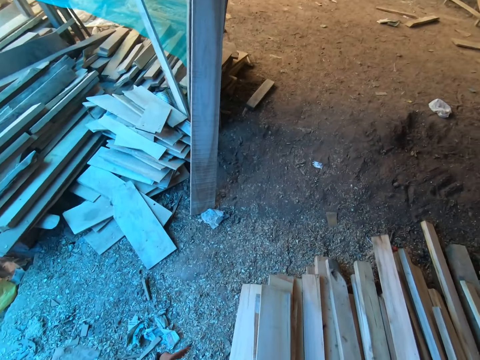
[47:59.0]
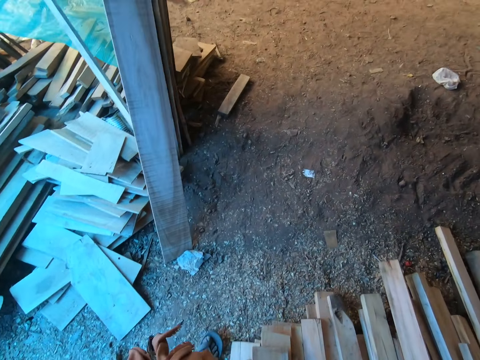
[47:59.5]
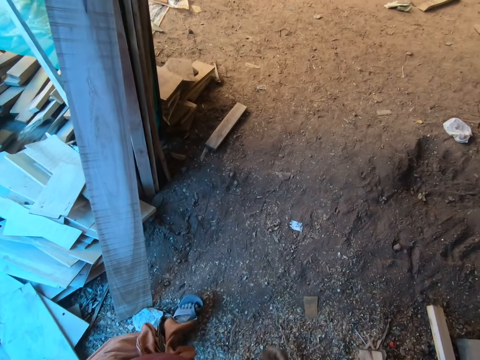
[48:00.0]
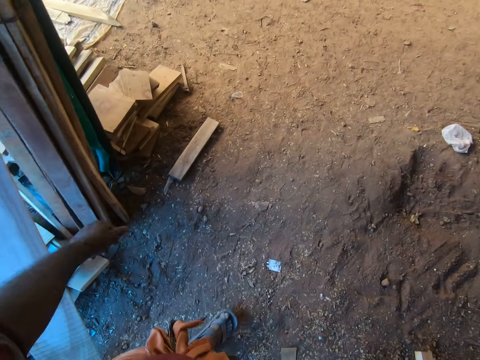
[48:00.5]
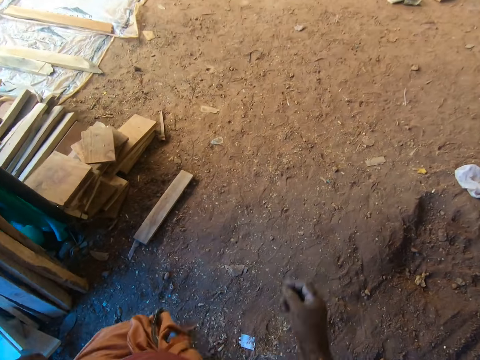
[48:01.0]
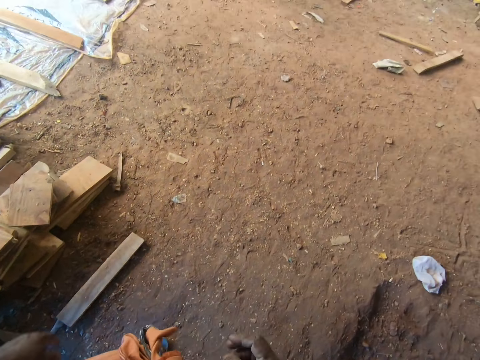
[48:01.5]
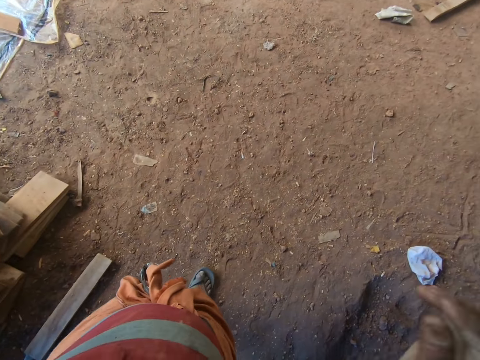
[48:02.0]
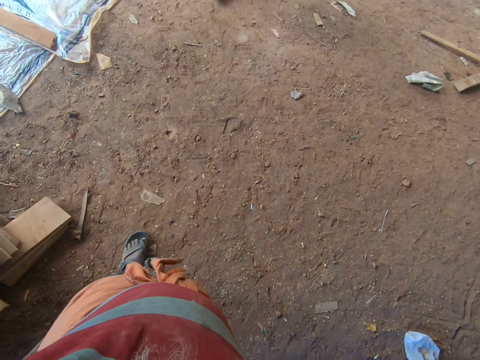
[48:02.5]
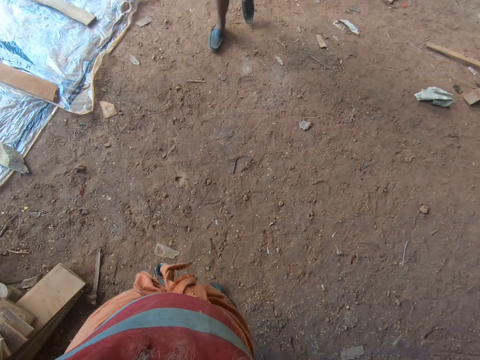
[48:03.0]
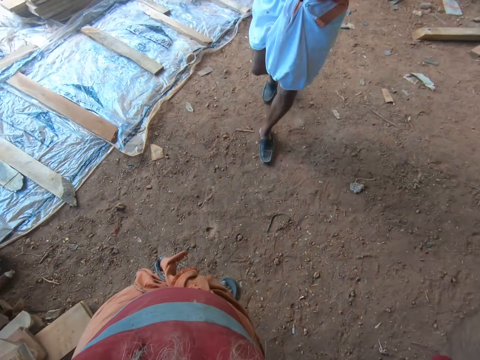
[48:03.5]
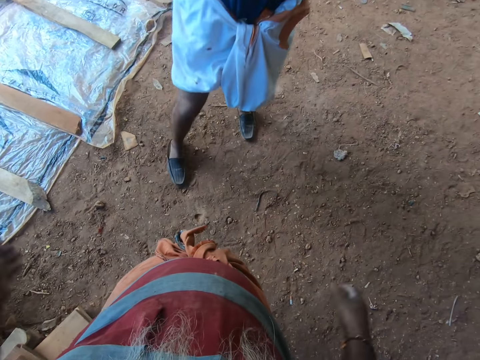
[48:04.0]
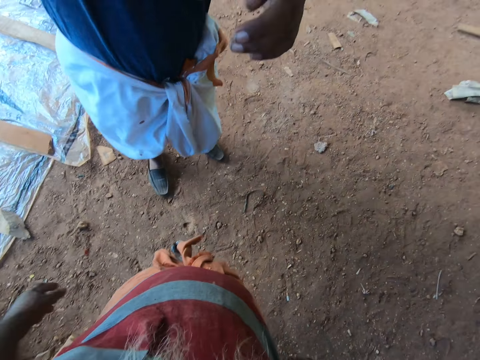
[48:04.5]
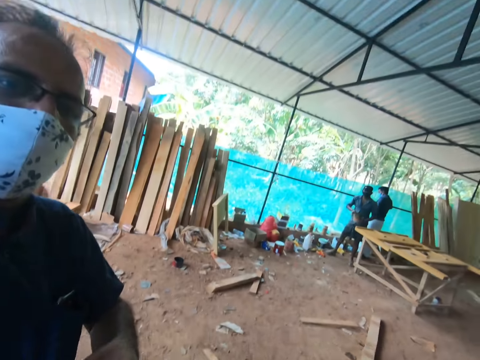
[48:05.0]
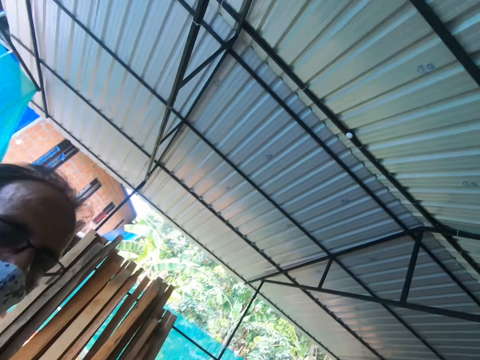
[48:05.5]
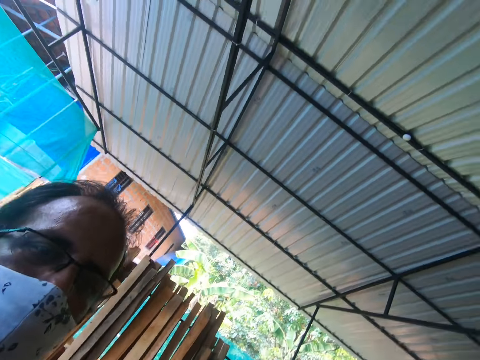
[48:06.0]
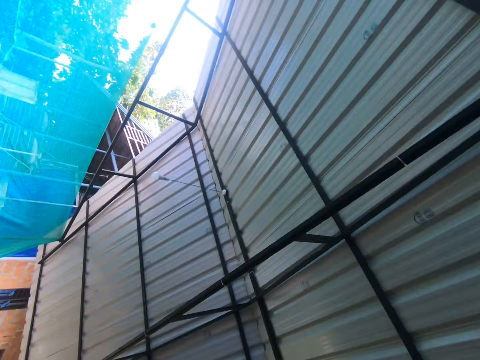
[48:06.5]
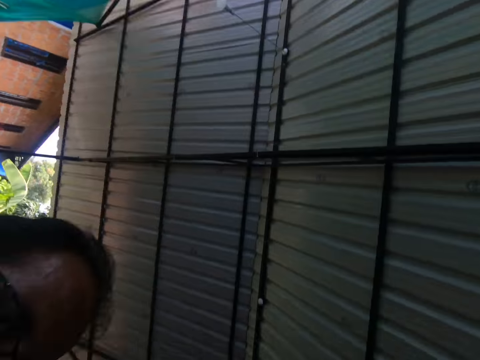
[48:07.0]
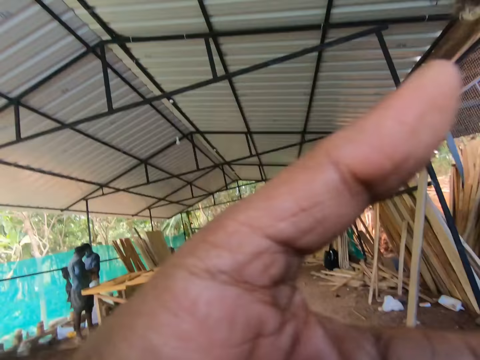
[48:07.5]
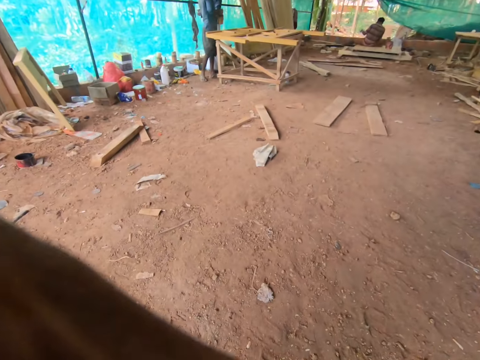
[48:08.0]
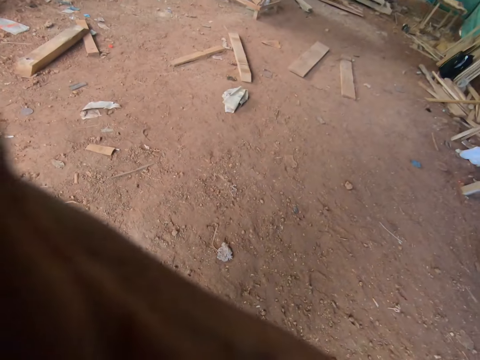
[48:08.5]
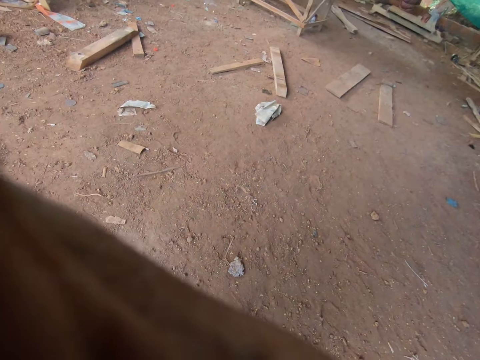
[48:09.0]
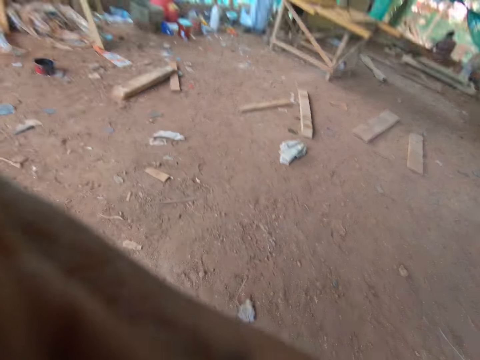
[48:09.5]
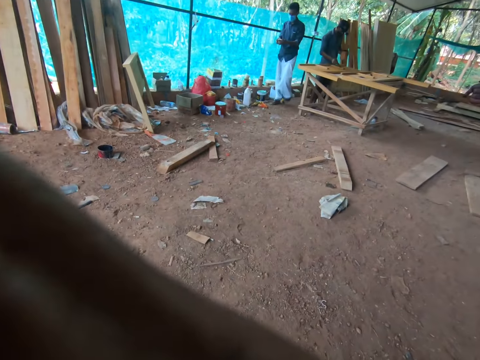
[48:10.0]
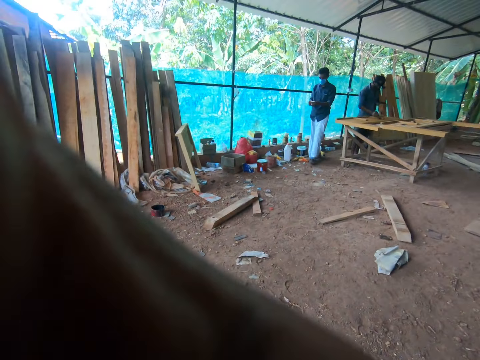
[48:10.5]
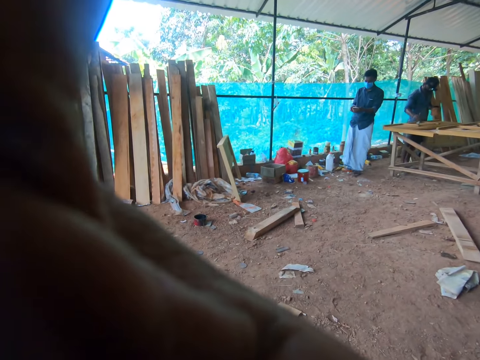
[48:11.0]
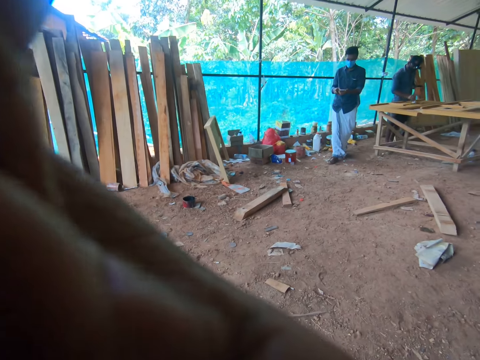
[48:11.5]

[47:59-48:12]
The camera wearer converses with a man. They walk in the workshop. The man adjusts the camera on the camera wearer's head with his hands. He adjusts it again.
